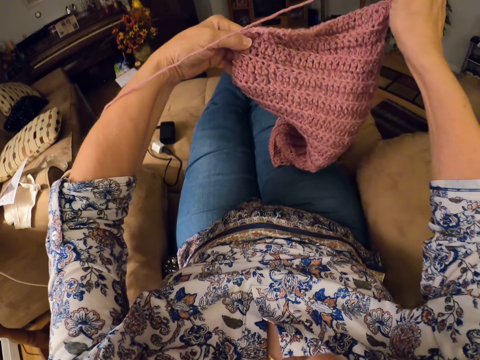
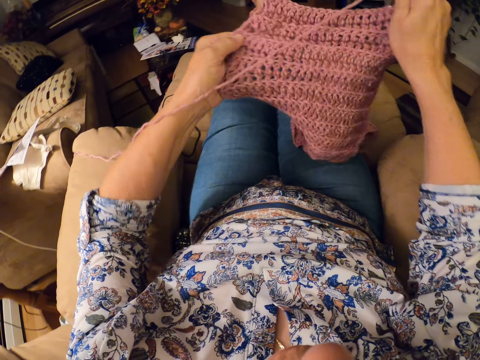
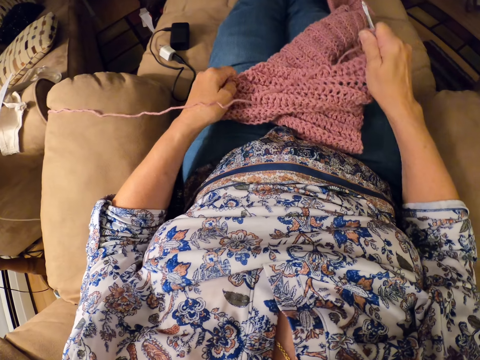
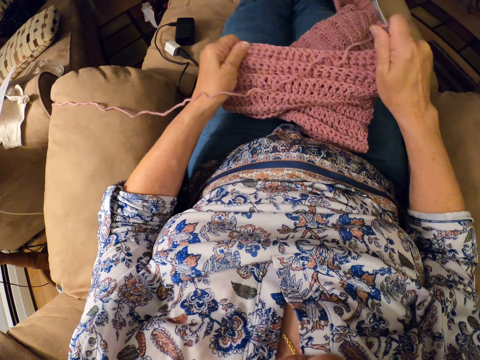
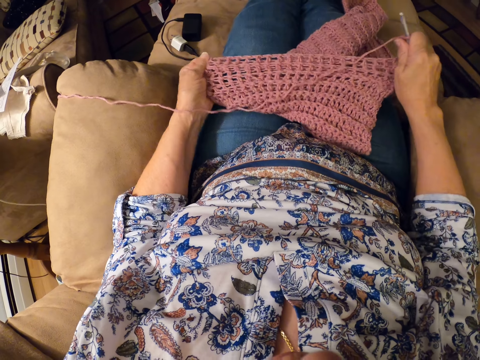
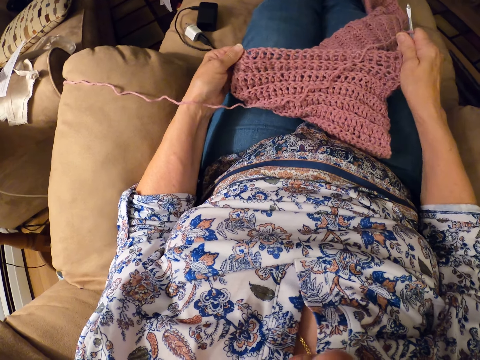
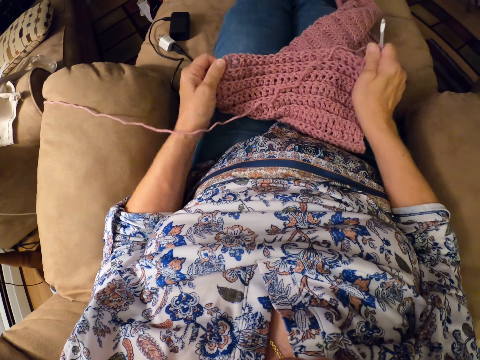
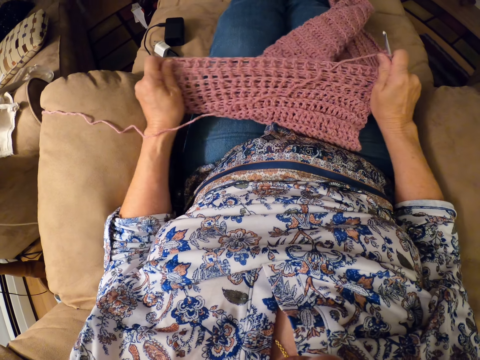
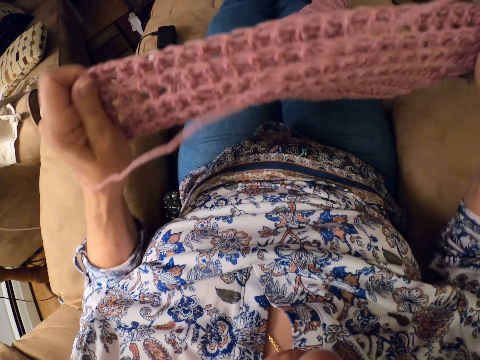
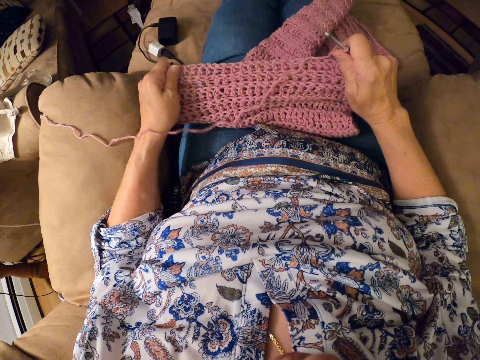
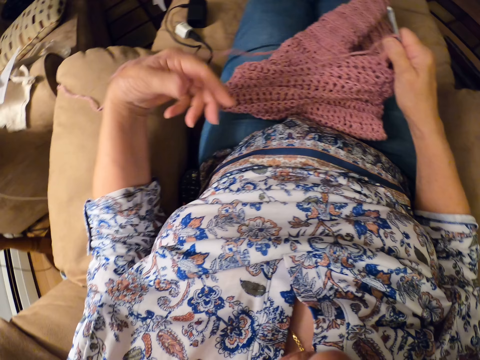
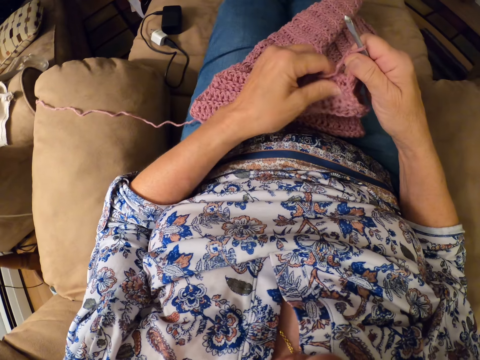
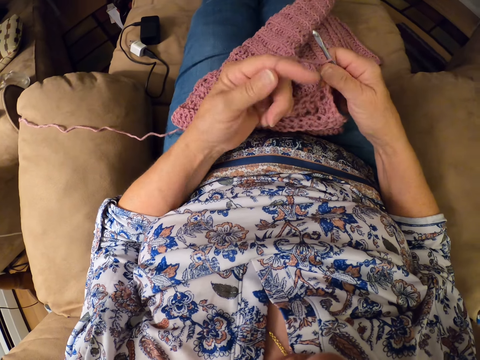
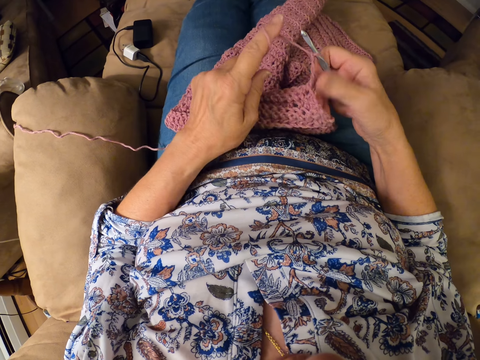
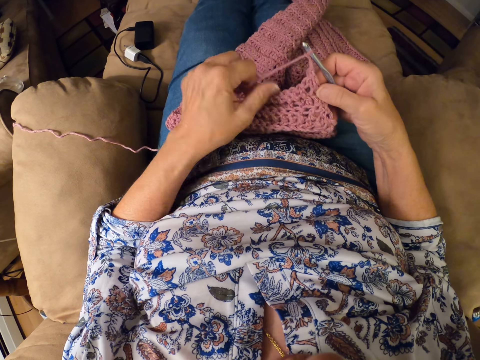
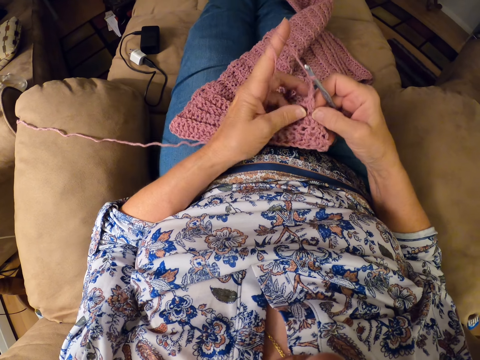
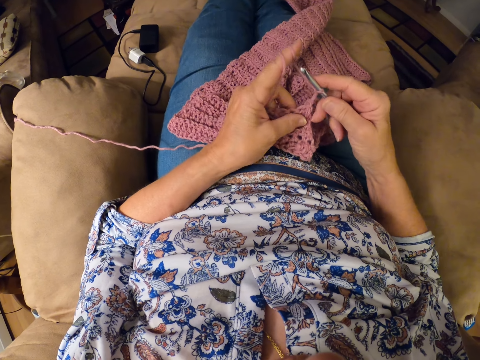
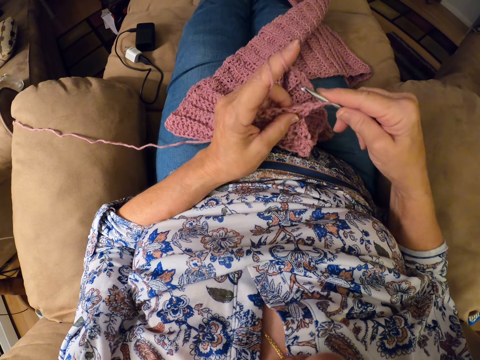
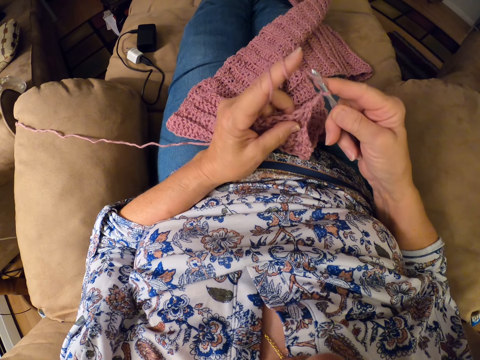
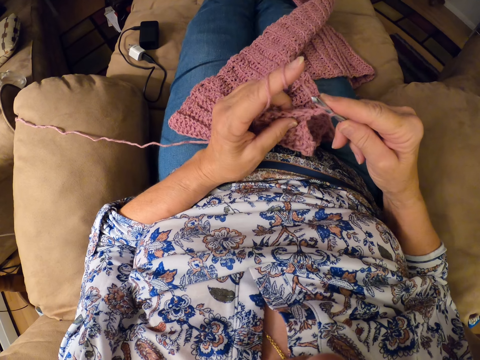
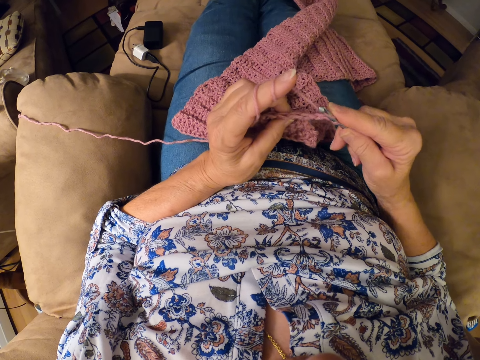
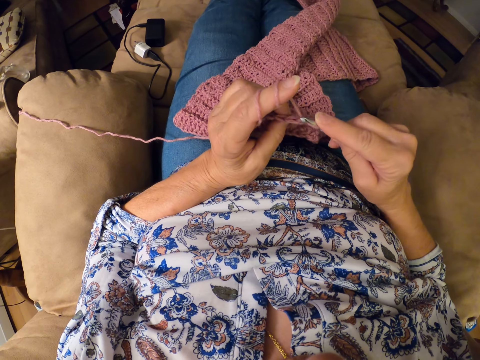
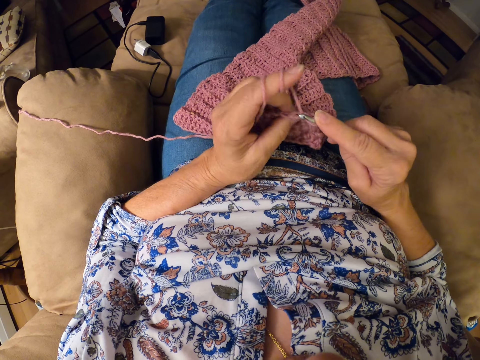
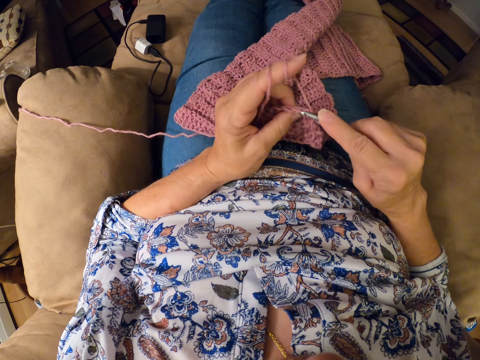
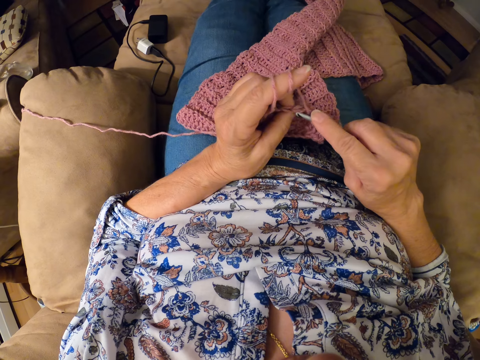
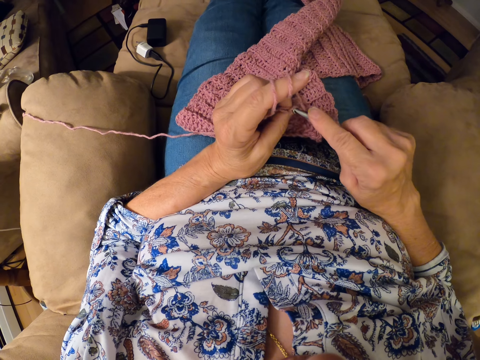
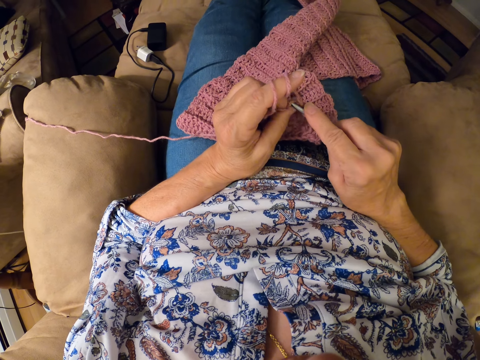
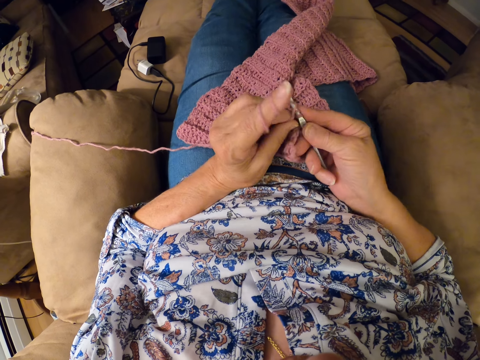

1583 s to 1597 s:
The camera wearer pulls up the cloth. She stretches the crochet with both hands. She stares on the cloth. She twirls the yarn around her left hand. She pulls a thread with a finger. She continues crocheting the yarn with the crocheting hook.

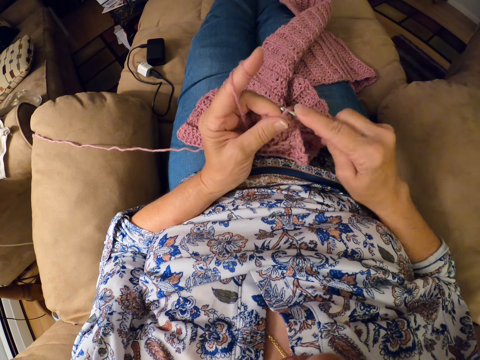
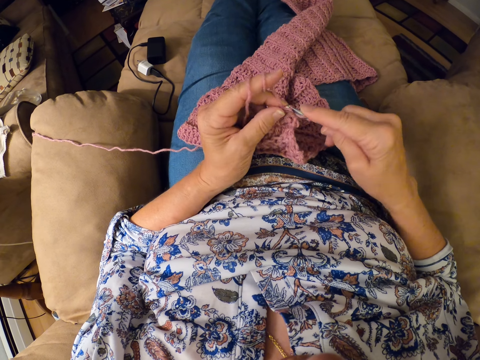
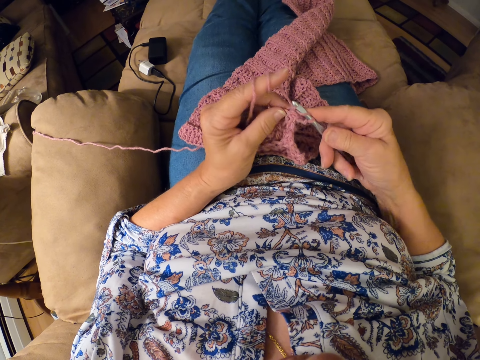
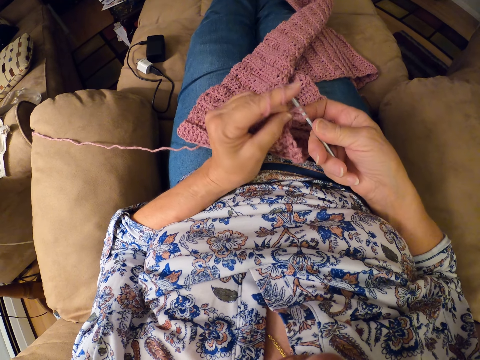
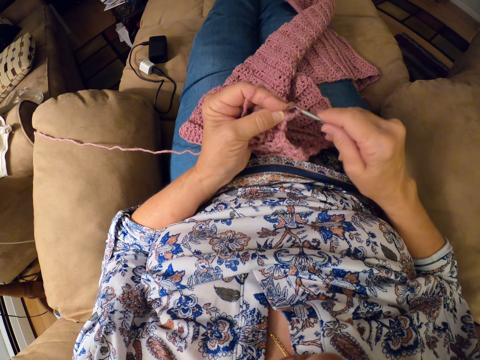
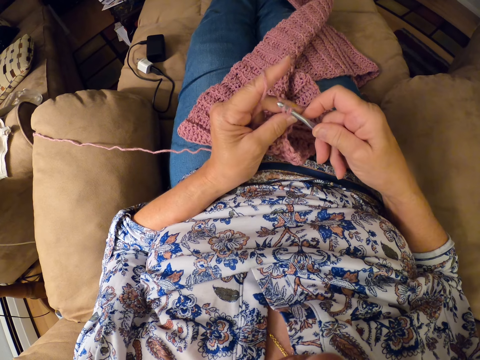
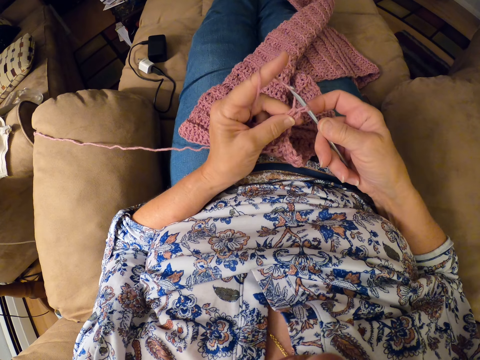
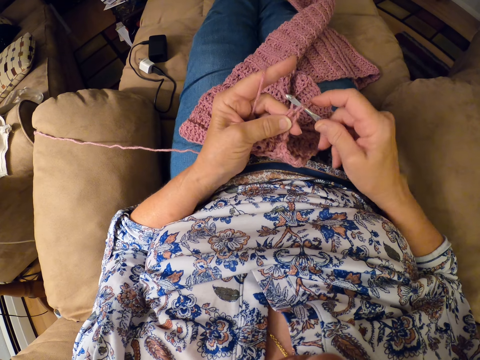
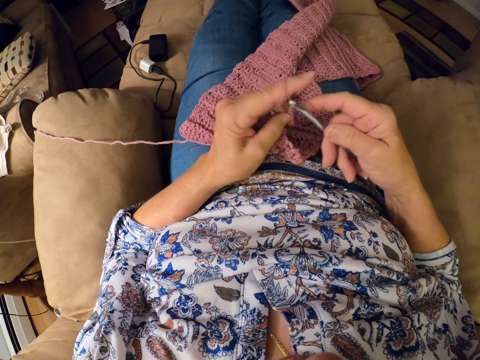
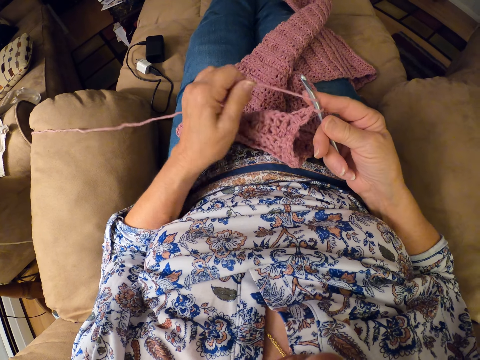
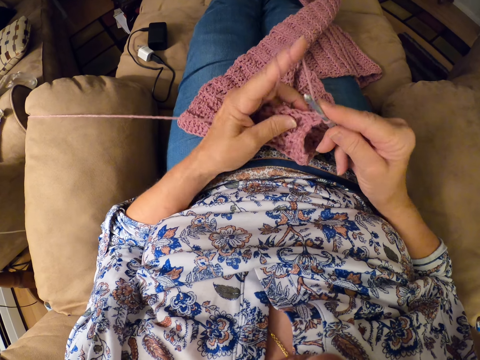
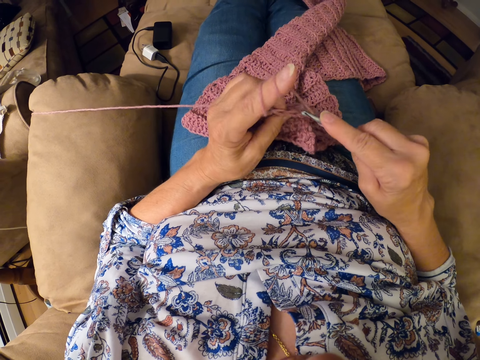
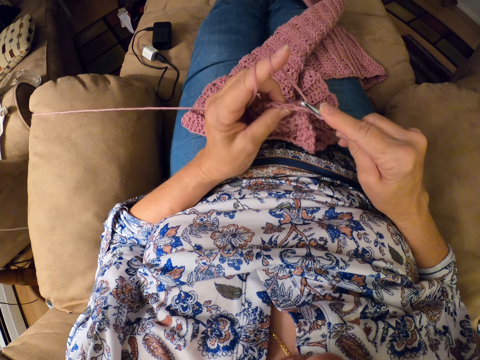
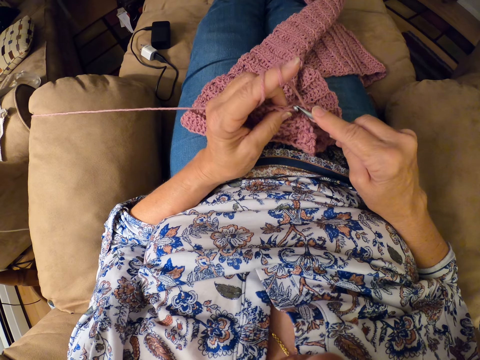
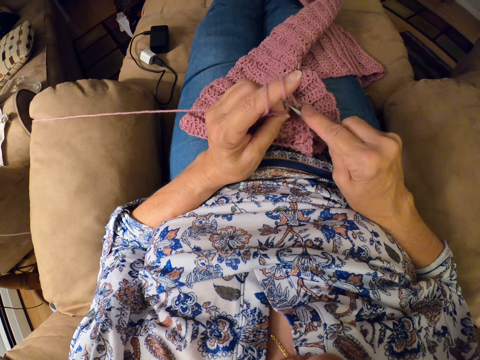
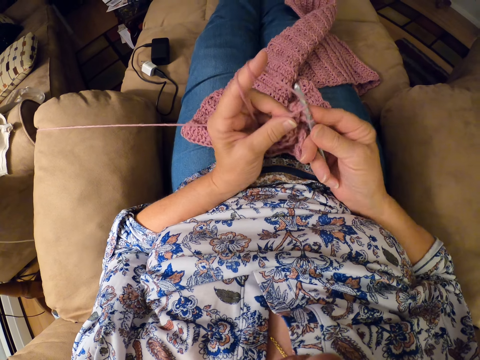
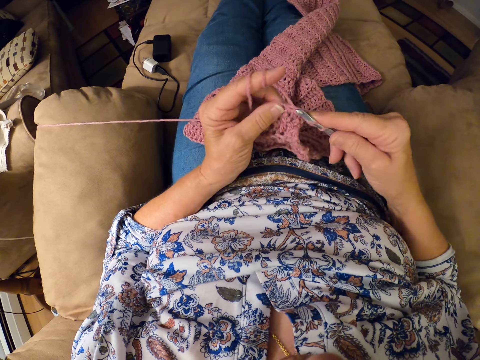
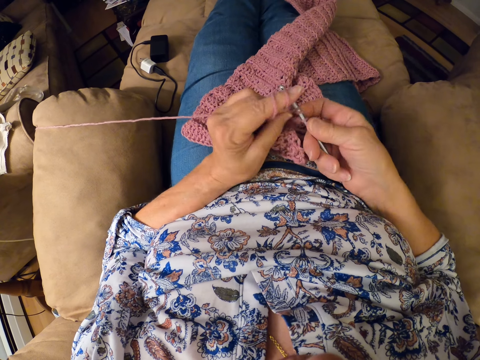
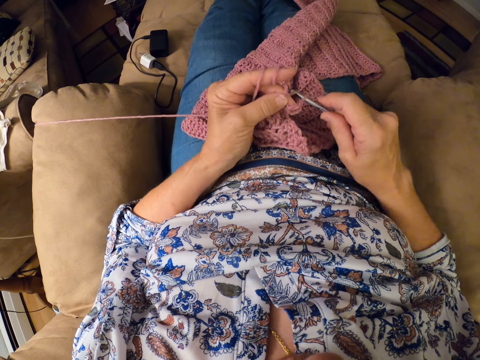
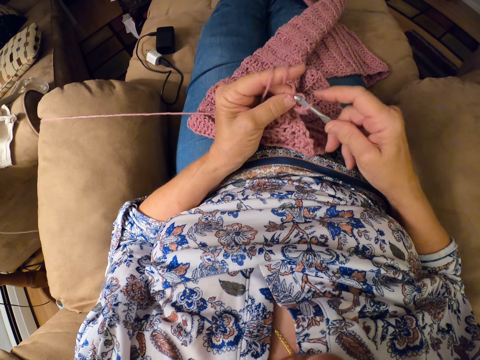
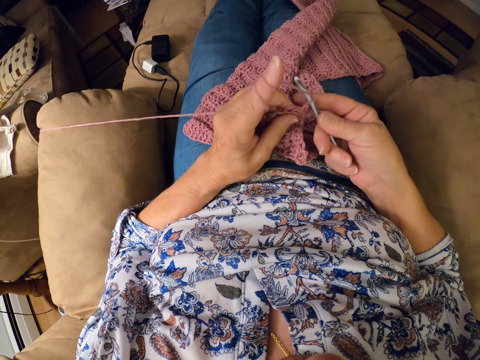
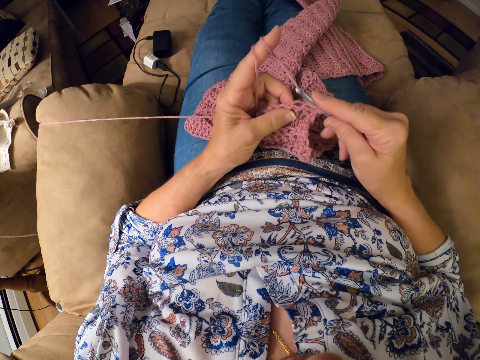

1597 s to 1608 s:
The camera wearer twirls the yarn around her left hand. She continues crocheting the yarn with the crocheting hook.

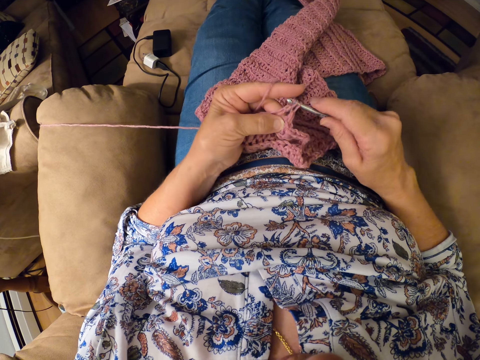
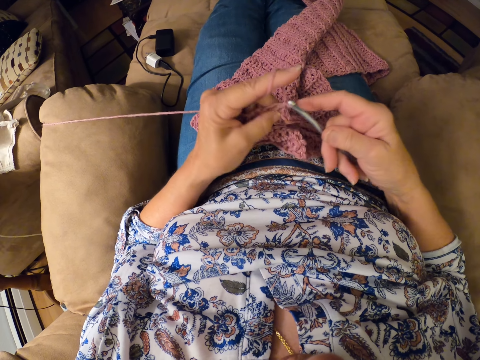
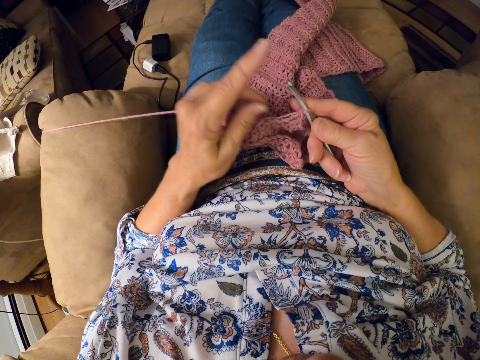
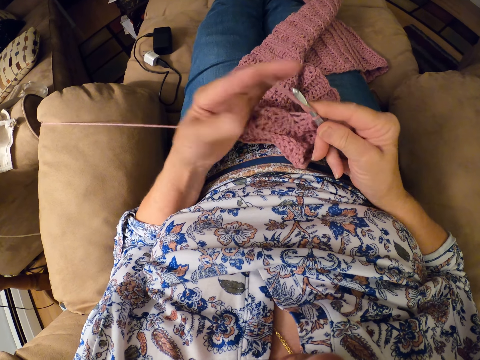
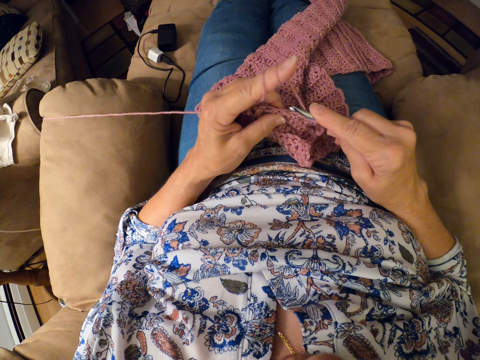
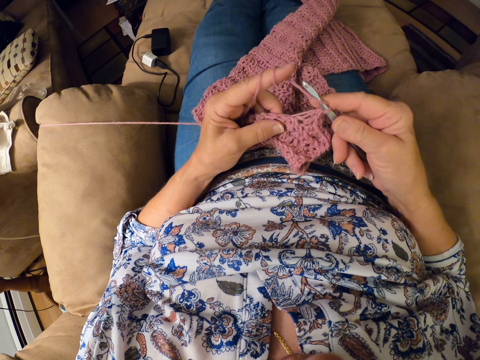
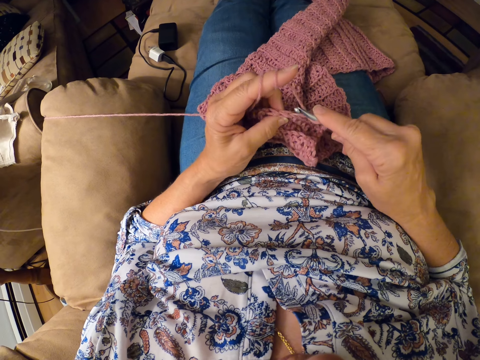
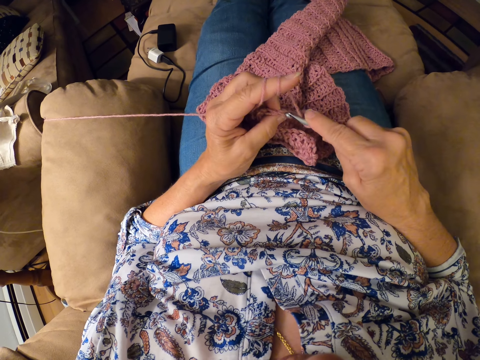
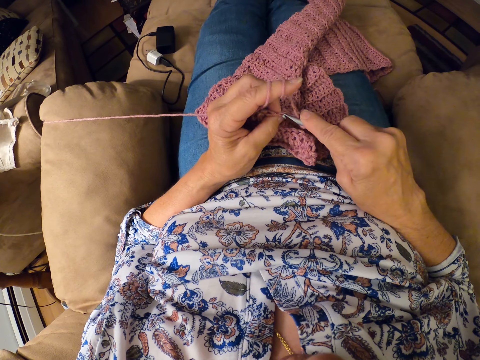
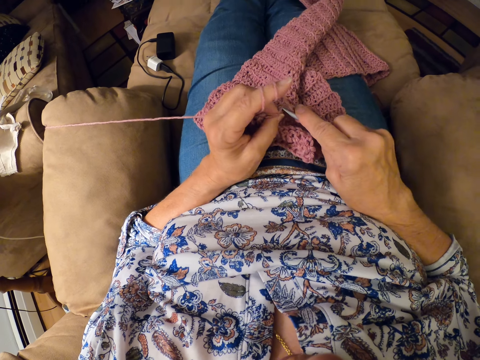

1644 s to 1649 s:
The camera wearer twirls the yarn around her left hand. She continues crocheting the yarn with the crocheting hook.
